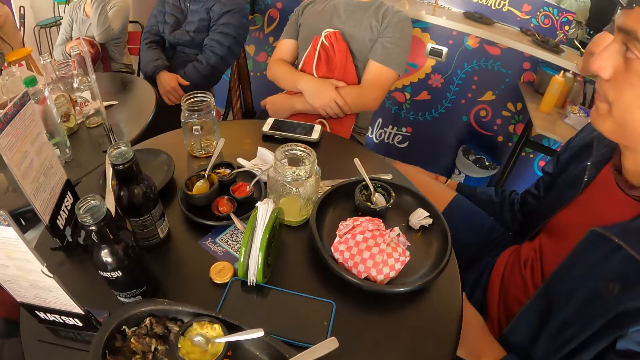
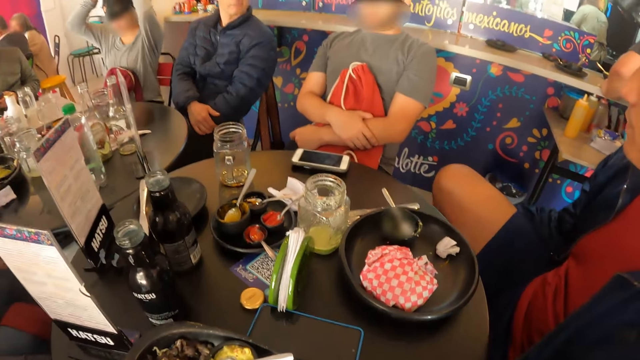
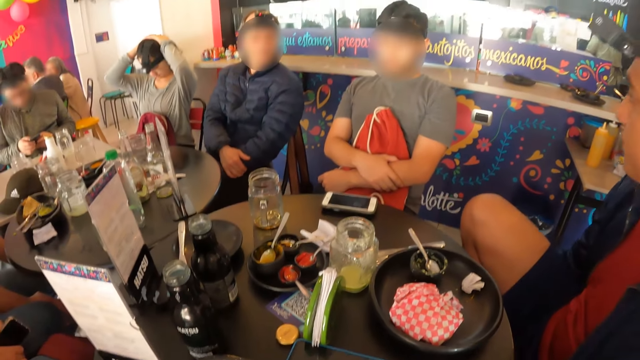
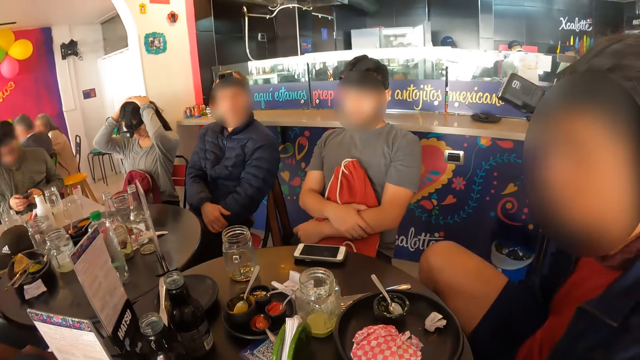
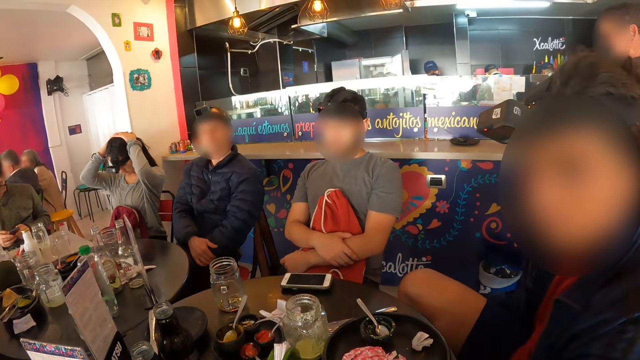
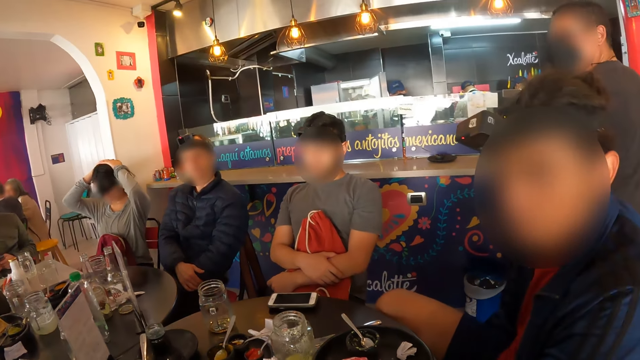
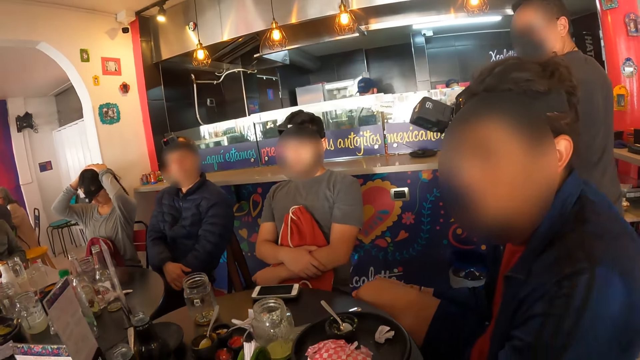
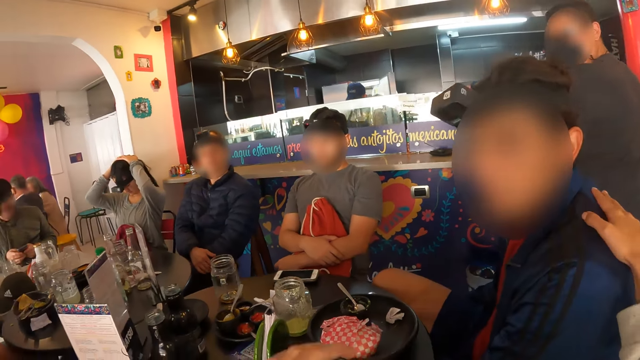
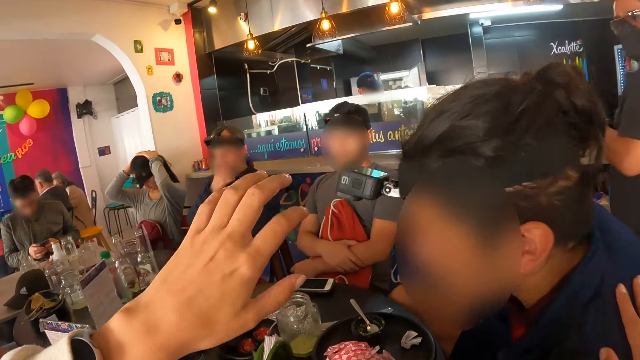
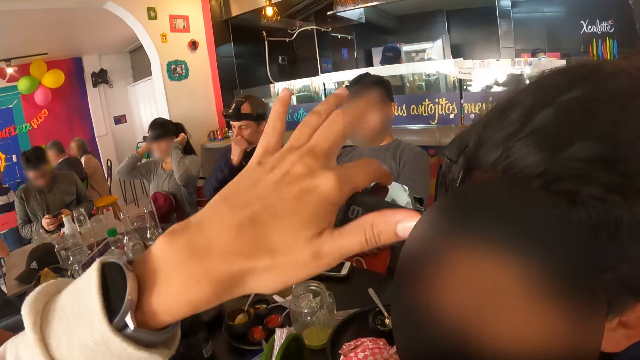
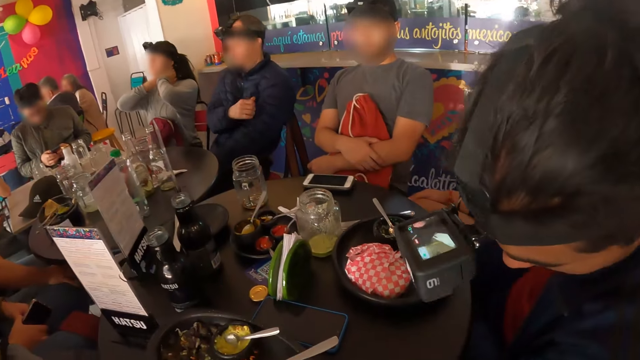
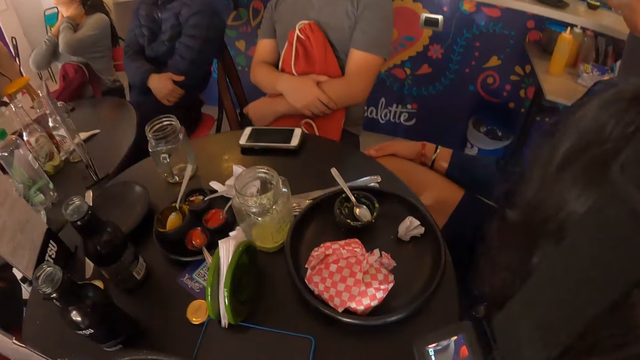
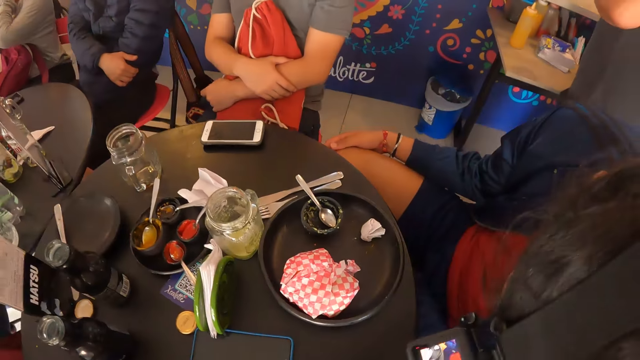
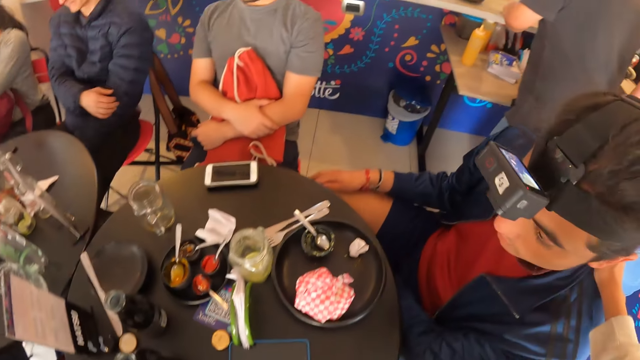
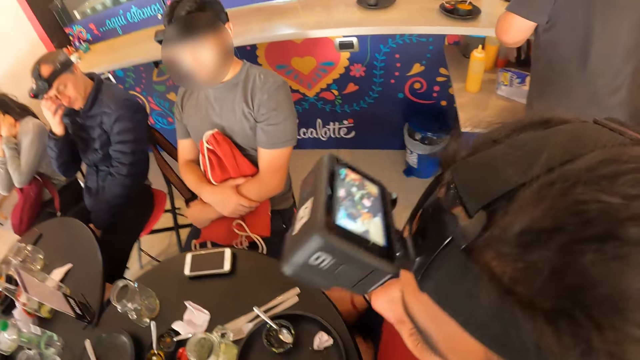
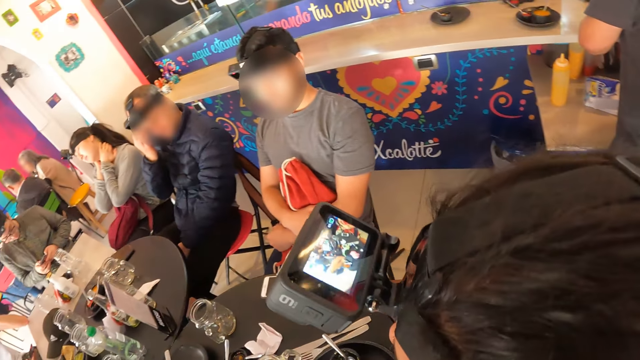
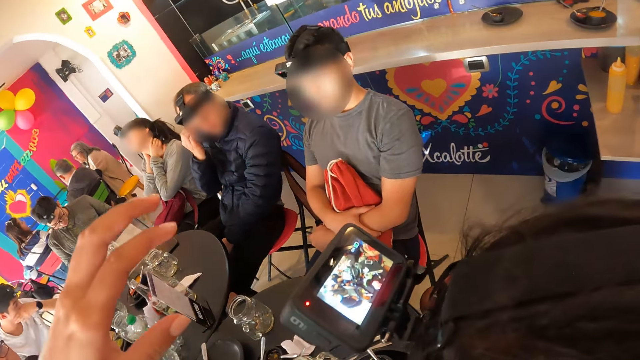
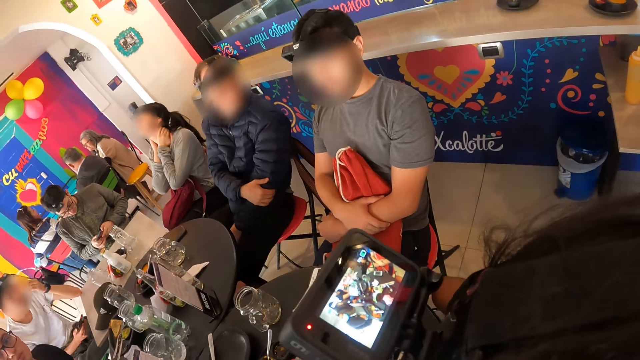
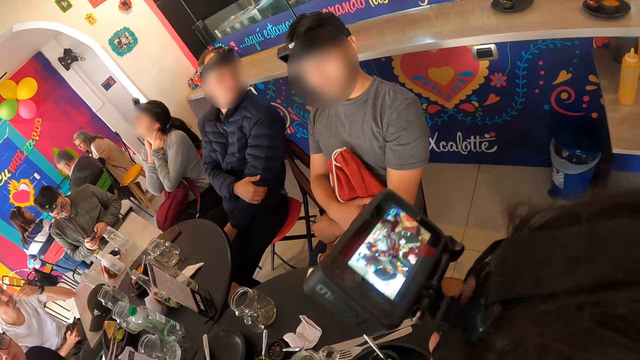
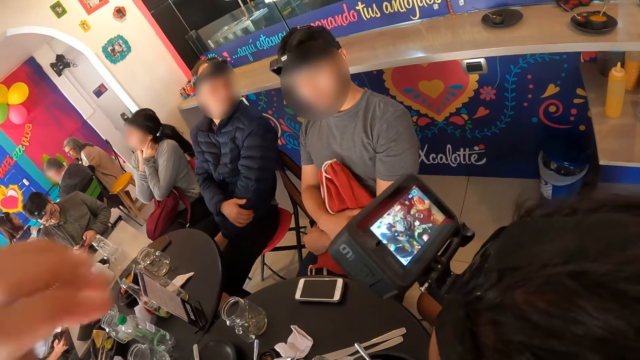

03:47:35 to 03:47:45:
A man rubs his right leg with his right hand. The man looks at the camera wearer. The camera wearer puts her right hand on the man's back. She pulls the man with her right hand. She holds the man's shoulder. Another man rubs his nose with his right hand. The camera wearer taps a camera attached to the first man's head with her left finger. She lifts her hand. The other man itches his head with his right hand. The camera wearer raises her left hand.

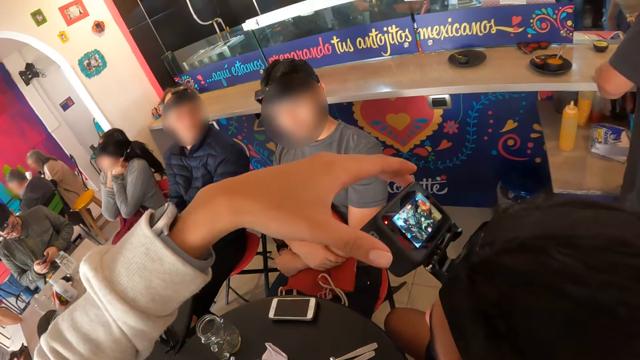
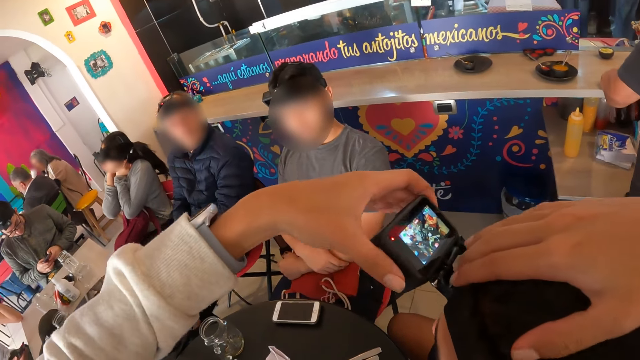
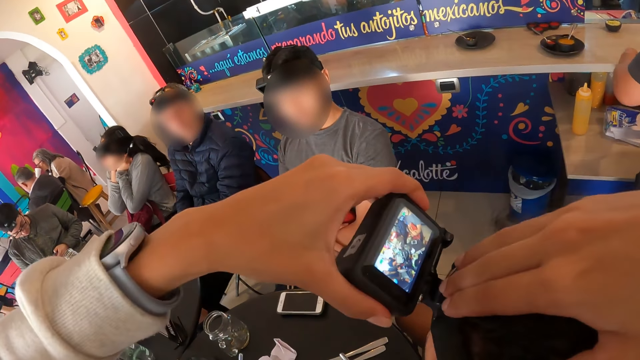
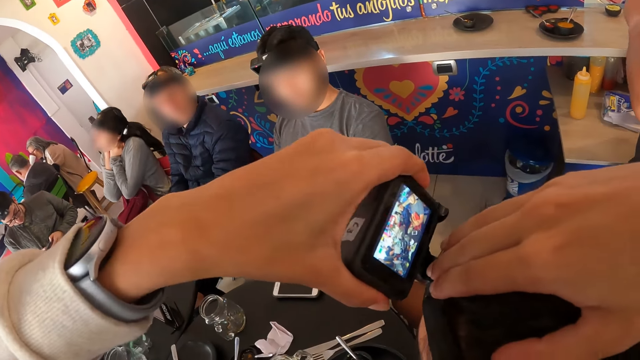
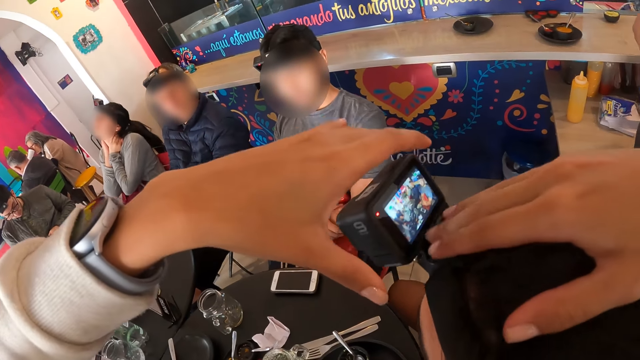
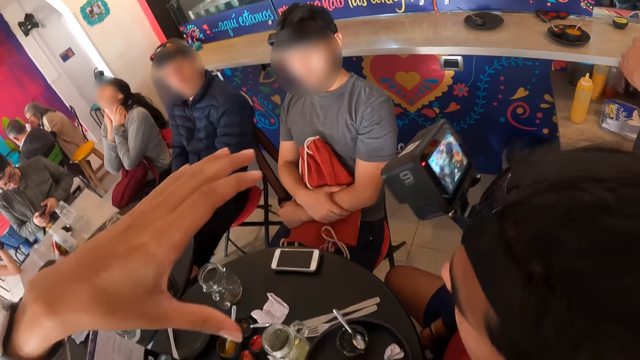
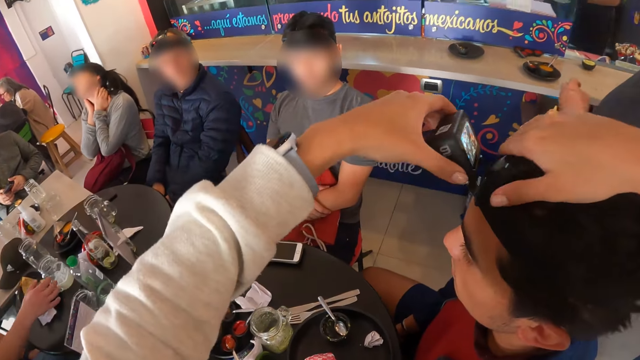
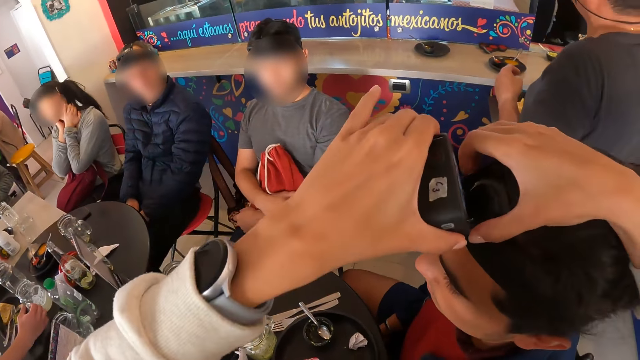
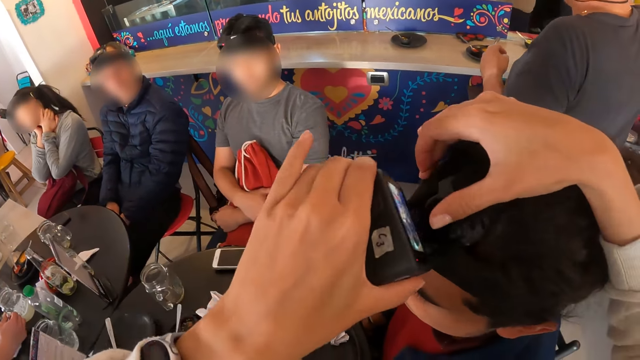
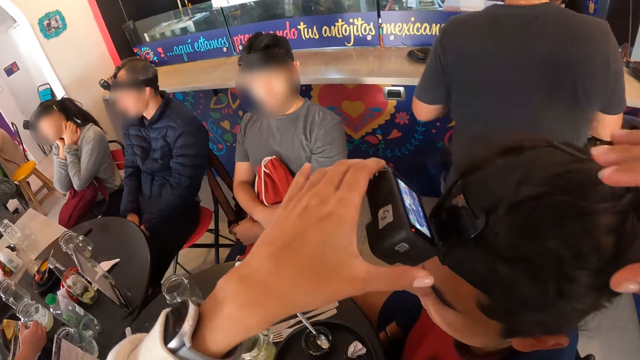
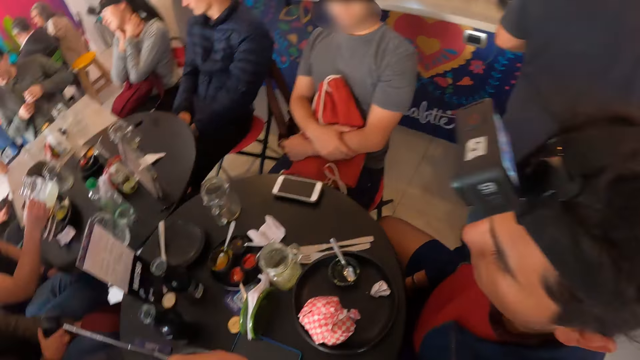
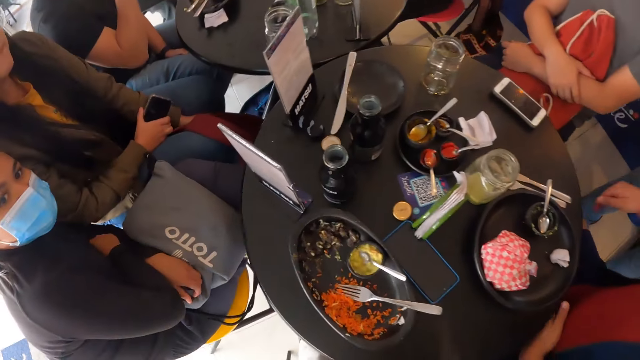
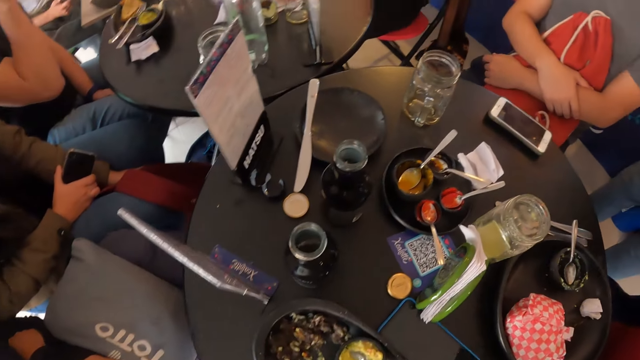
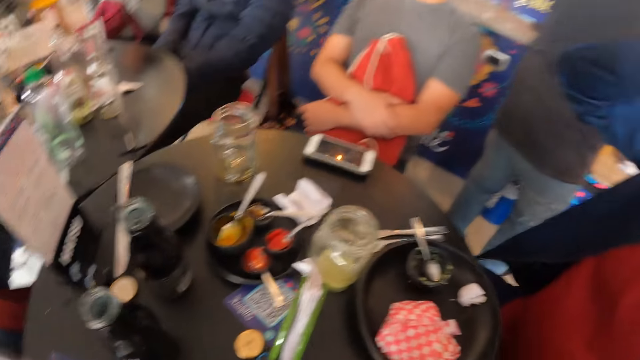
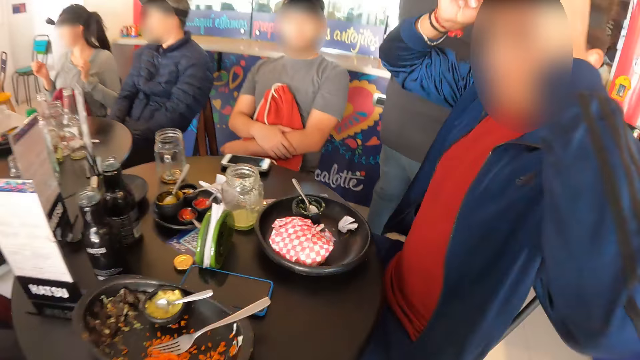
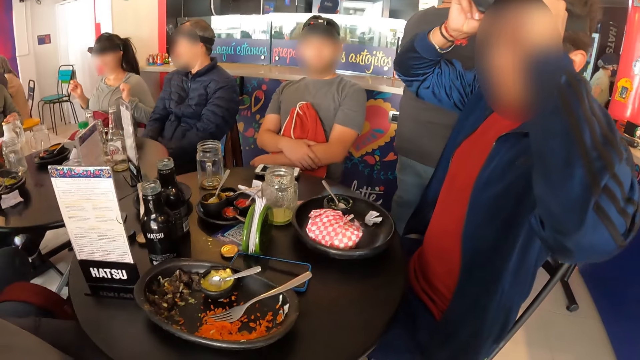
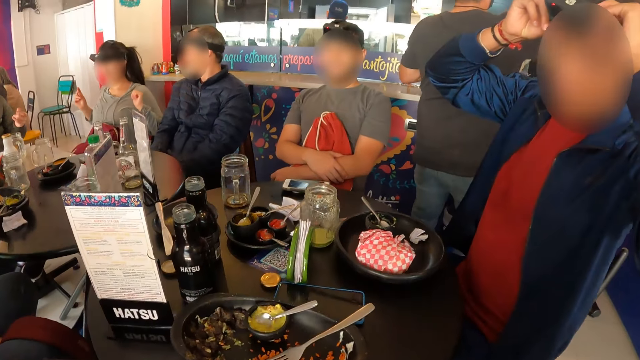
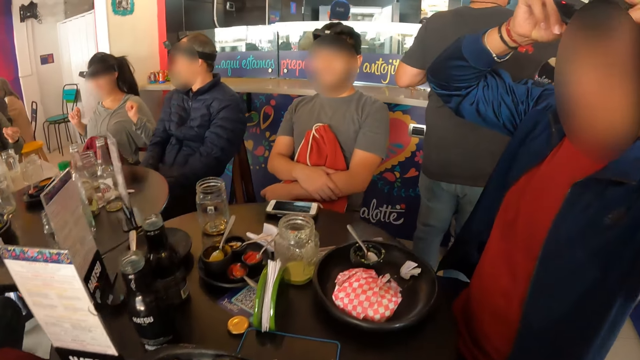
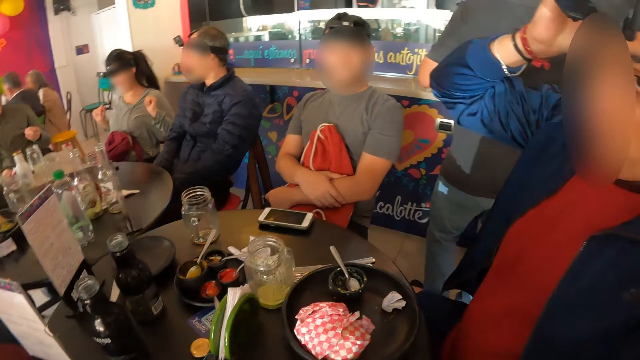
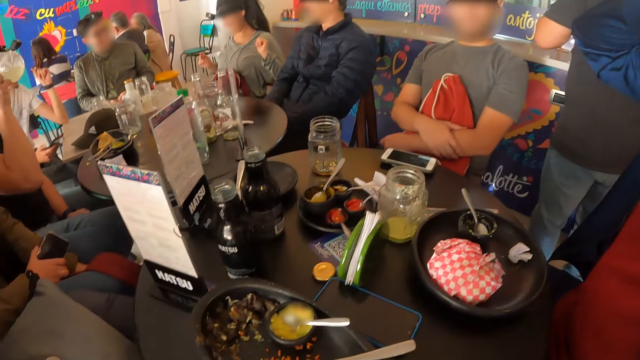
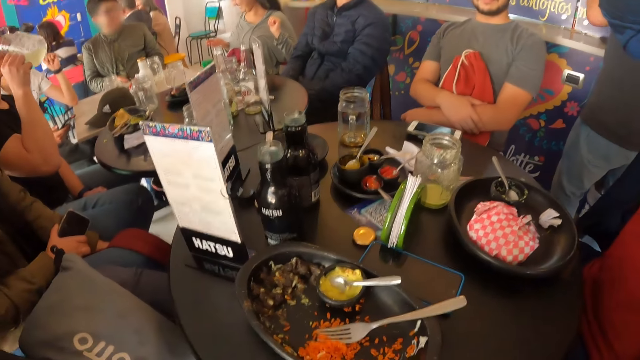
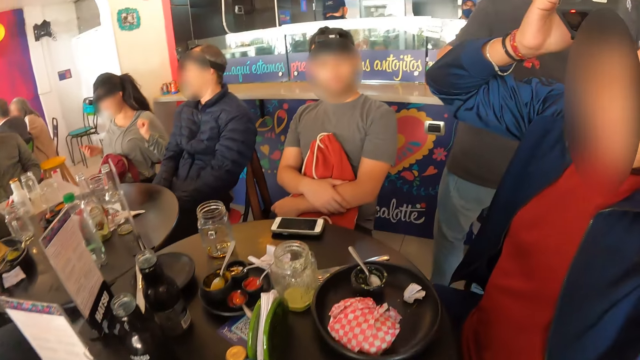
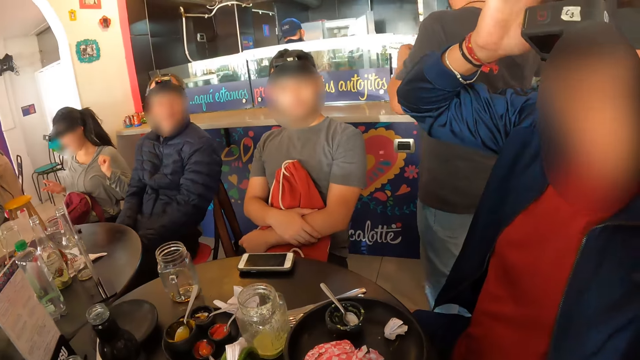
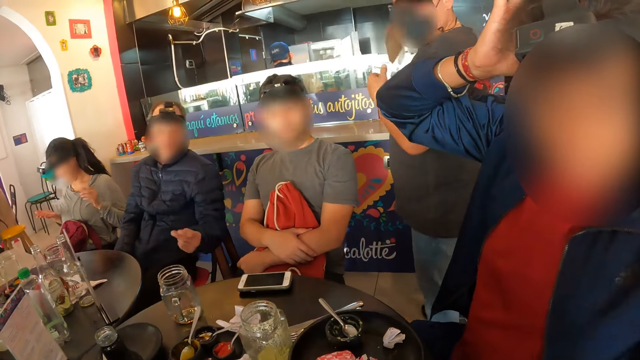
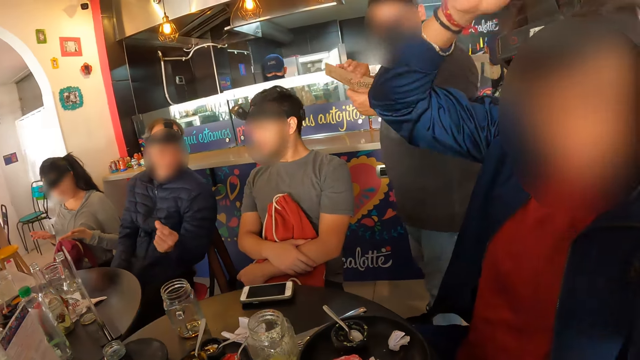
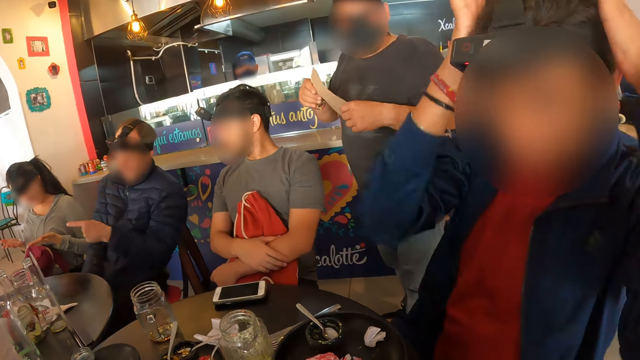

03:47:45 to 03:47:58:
The camera wearer adjusts the camera on the man's head with her left hand. She holds the man's head with her right hand. She holds the man's camera. She holds the man's head with her right hand. She adjusts the camera on the man's head with her left hand. Another man picks up a cup from the table with his right hand. The camera wearer removes her hand from the first man's camera. She drops her hand. She looks around. The first man adjusts the camera strap on his head with both hands. The other man drinks from the cup in his right hand. A third man snaps his left finger.
